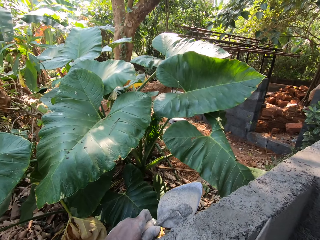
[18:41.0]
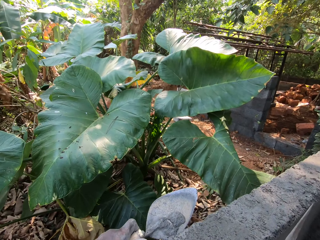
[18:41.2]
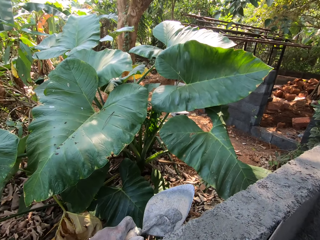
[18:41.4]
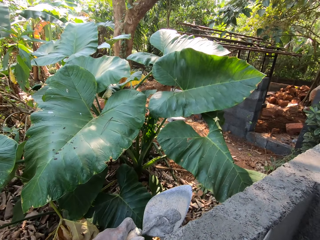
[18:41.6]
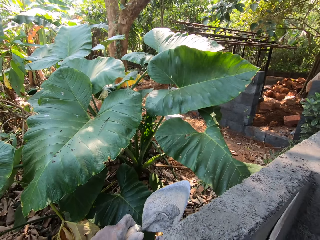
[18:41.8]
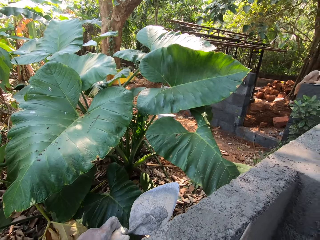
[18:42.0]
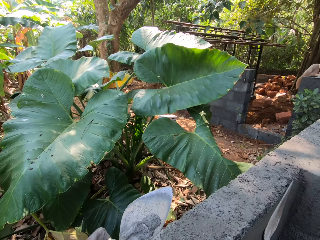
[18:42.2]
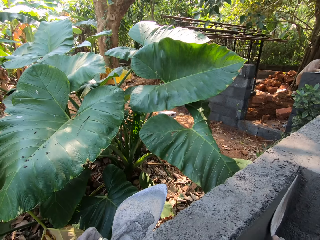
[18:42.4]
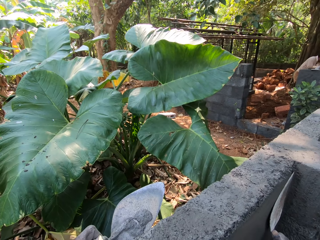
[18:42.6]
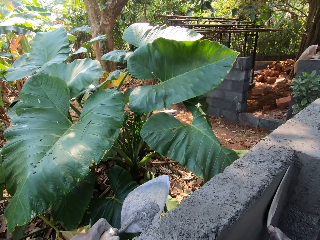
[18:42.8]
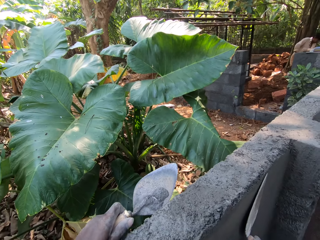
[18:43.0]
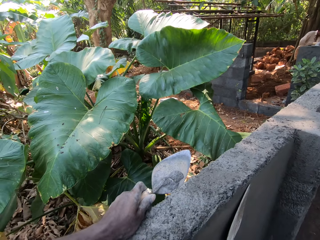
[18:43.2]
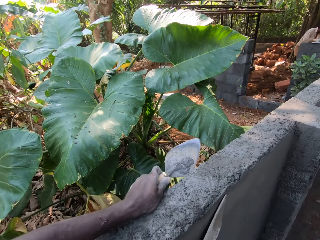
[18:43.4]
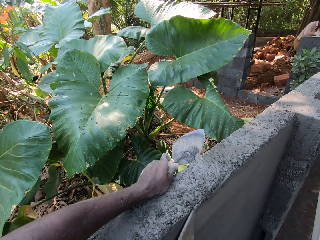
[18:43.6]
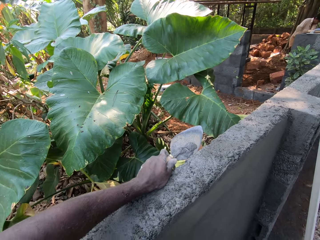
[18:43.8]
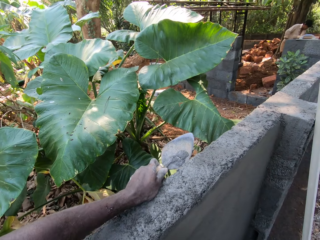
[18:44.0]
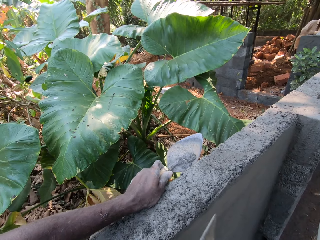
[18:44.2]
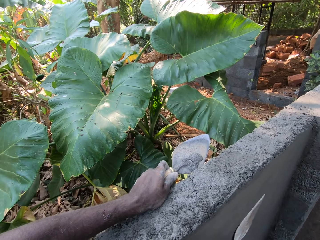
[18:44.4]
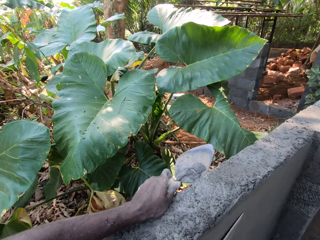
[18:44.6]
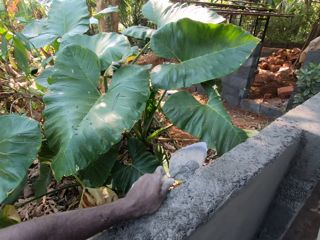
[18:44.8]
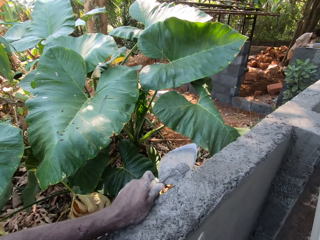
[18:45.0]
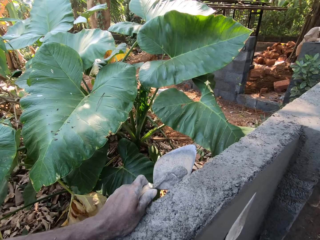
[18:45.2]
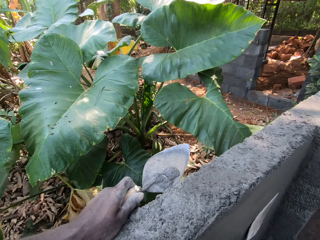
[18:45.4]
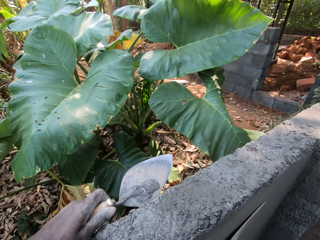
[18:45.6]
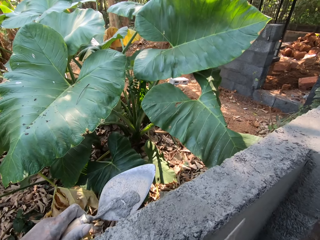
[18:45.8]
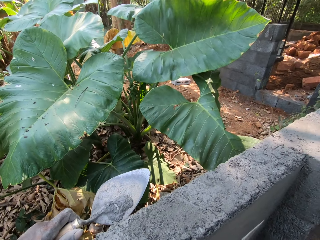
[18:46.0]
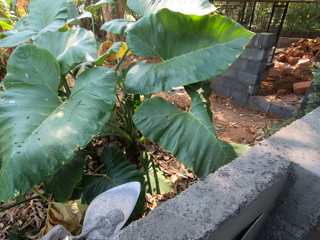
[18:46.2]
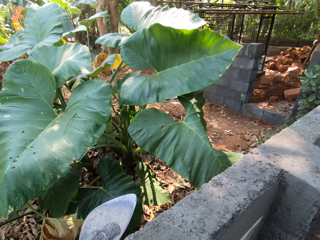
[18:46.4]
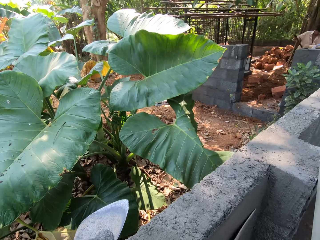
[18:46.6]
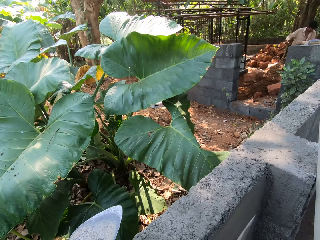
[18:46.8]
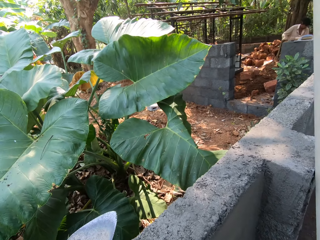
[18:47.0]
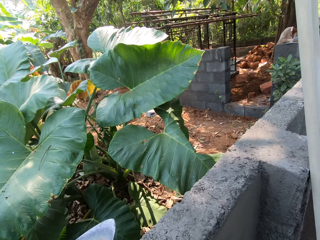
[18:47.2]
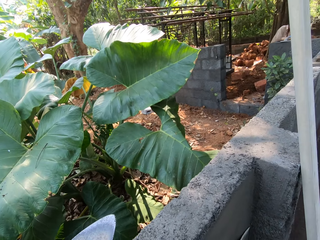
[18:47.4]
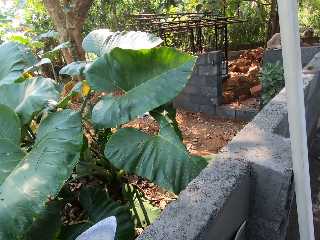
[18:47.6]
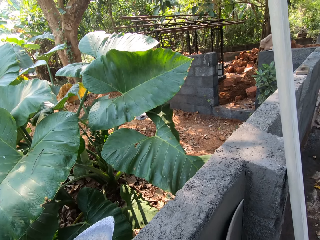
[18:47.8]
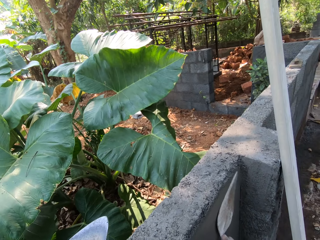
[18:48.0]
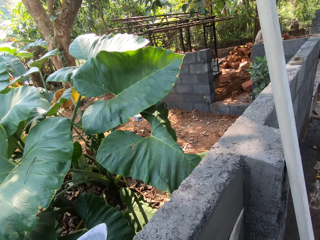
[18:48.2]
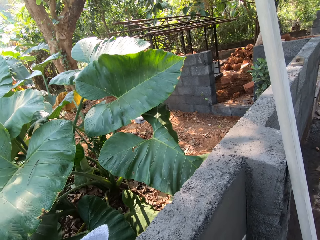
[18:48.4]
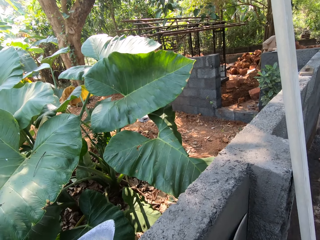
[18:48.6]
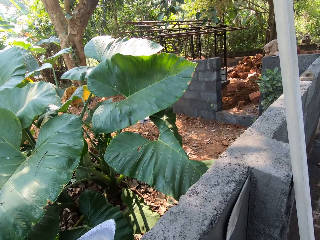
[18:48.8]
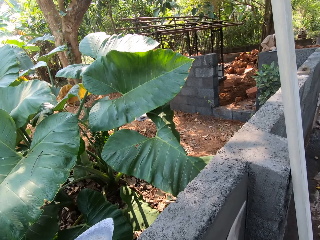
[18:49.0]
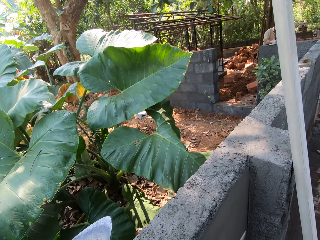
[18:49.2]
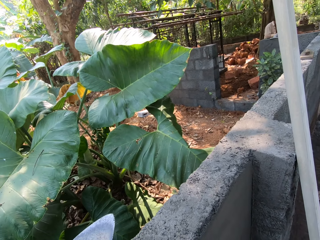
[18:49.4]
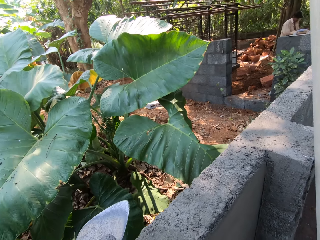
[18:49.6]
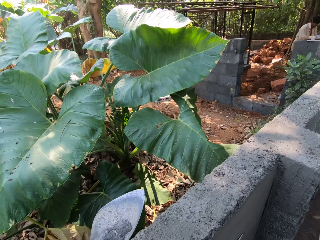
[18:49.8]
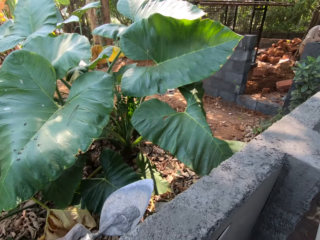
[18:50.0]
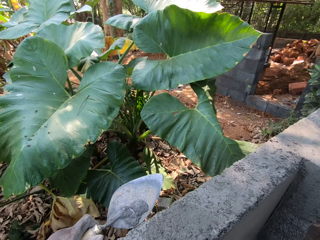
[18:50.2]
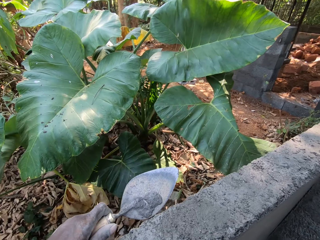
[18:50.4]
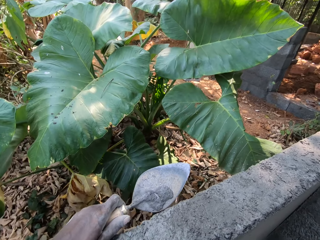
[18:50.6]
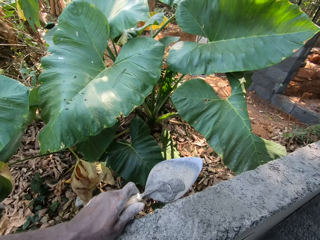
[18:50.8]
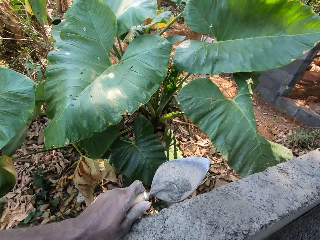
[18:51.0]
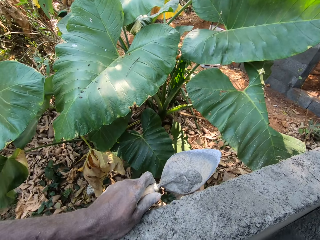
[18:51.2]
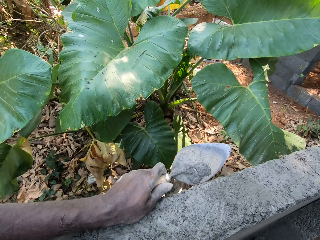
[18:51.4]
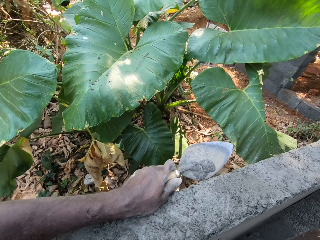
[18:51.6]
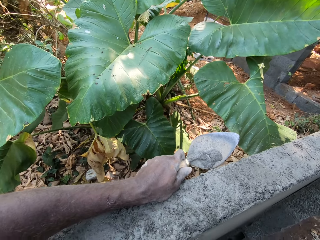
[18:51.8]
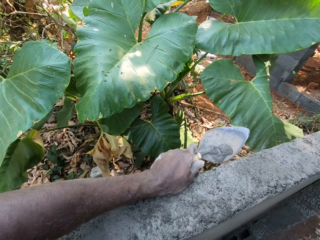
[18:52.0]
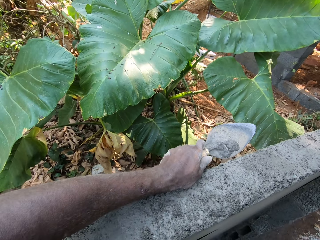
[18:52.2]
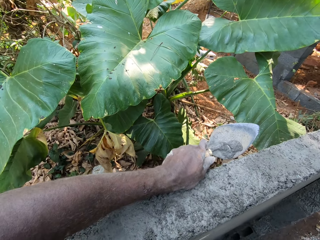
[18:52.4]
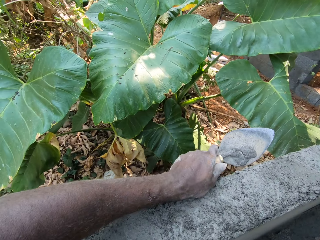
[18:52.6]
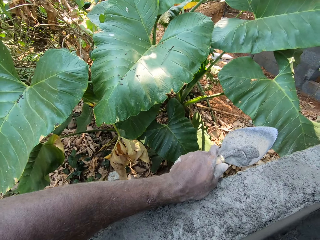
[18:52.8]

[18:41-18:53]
The man interacts with the camera wearer.

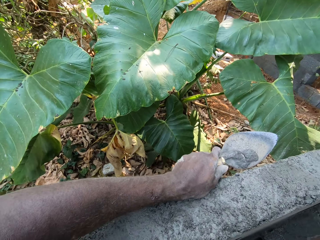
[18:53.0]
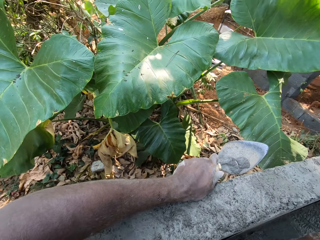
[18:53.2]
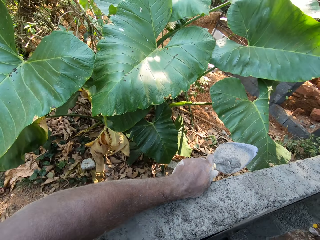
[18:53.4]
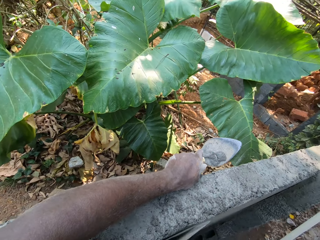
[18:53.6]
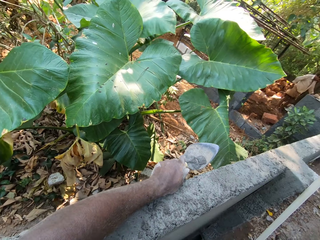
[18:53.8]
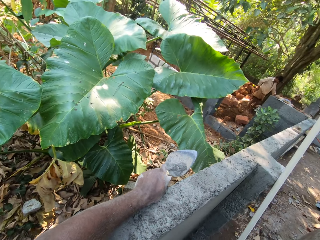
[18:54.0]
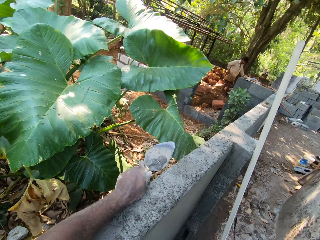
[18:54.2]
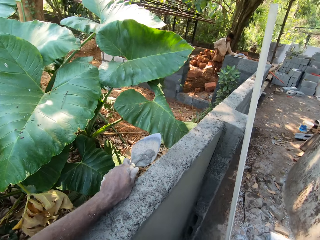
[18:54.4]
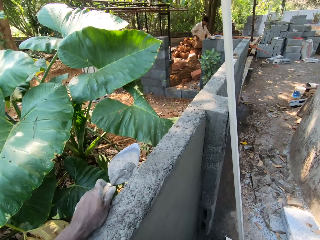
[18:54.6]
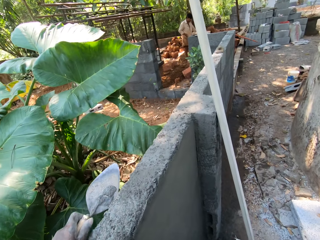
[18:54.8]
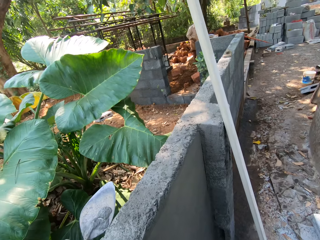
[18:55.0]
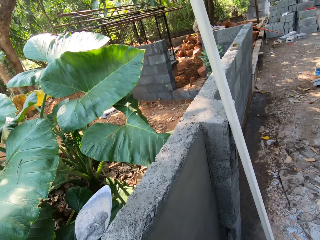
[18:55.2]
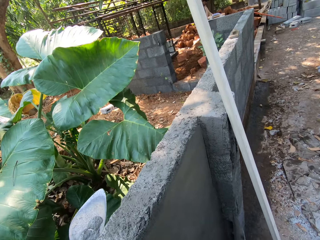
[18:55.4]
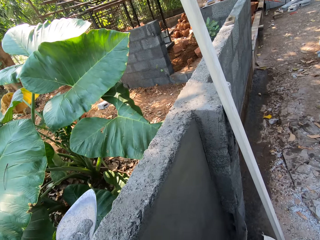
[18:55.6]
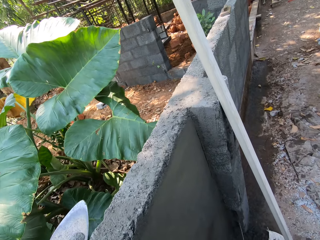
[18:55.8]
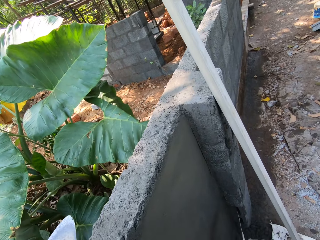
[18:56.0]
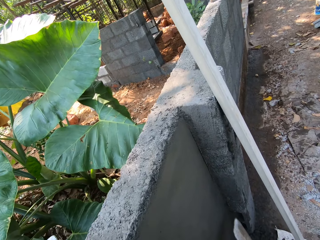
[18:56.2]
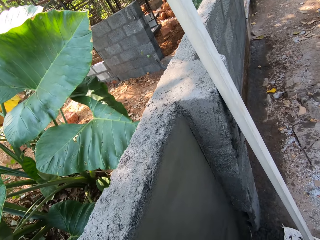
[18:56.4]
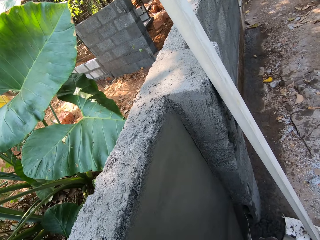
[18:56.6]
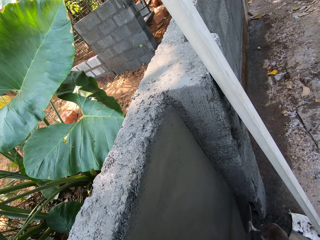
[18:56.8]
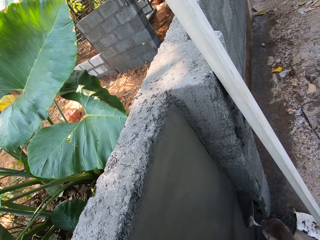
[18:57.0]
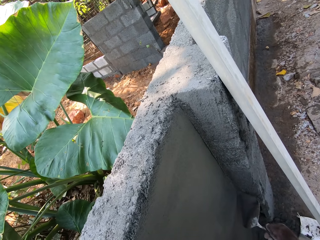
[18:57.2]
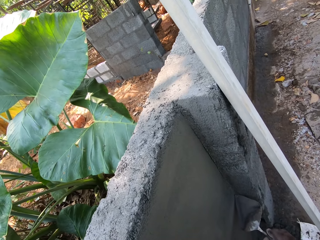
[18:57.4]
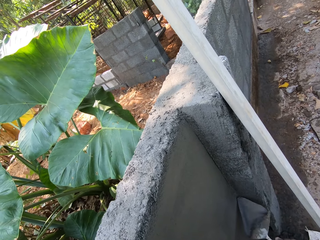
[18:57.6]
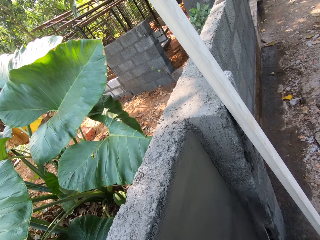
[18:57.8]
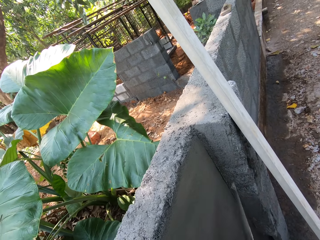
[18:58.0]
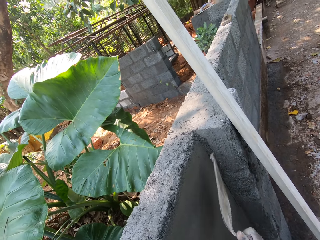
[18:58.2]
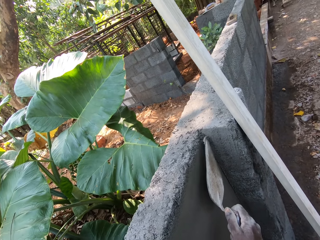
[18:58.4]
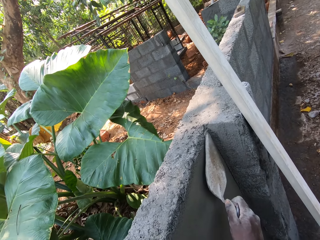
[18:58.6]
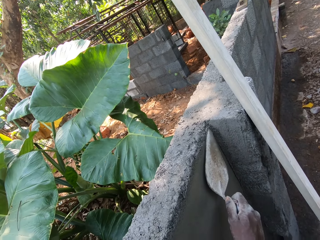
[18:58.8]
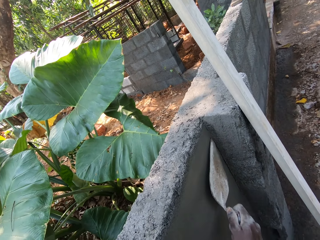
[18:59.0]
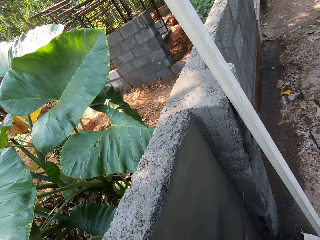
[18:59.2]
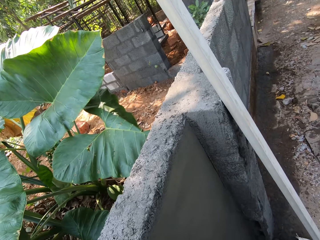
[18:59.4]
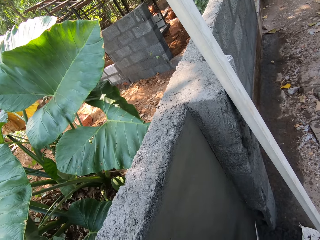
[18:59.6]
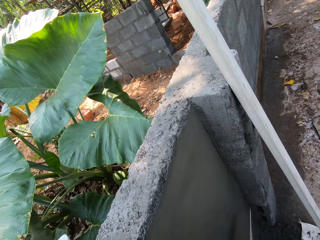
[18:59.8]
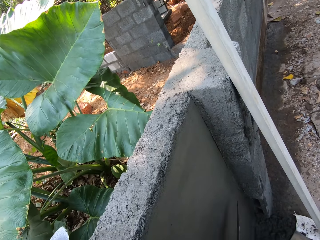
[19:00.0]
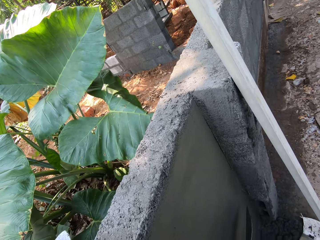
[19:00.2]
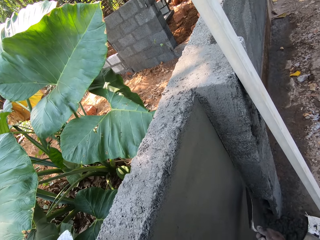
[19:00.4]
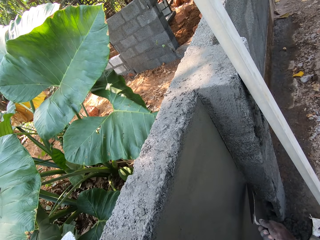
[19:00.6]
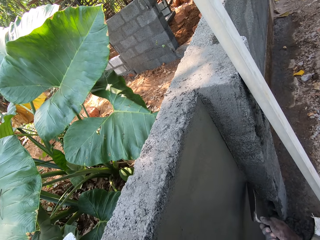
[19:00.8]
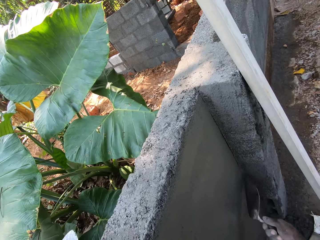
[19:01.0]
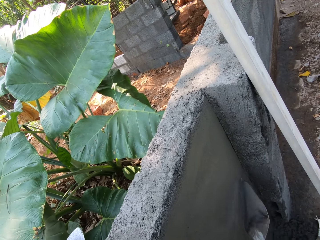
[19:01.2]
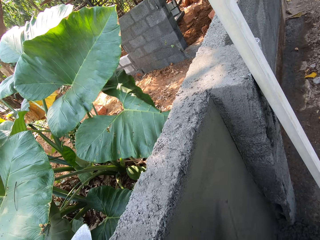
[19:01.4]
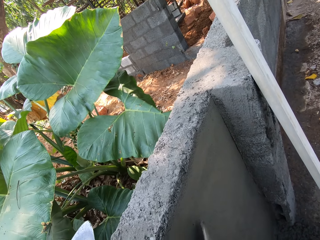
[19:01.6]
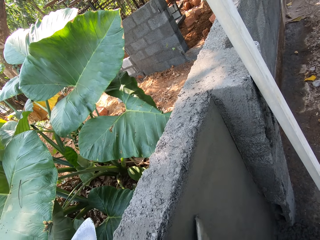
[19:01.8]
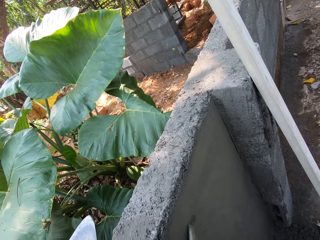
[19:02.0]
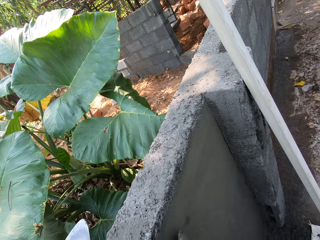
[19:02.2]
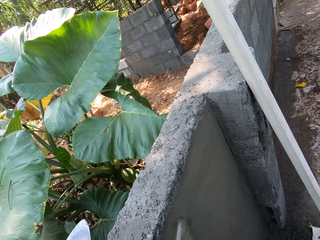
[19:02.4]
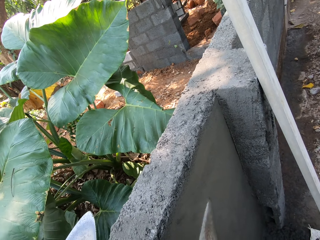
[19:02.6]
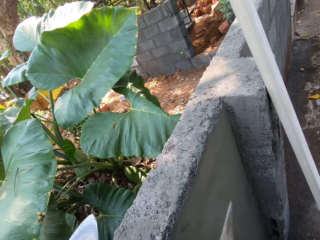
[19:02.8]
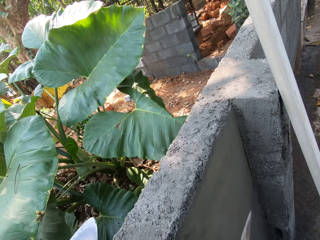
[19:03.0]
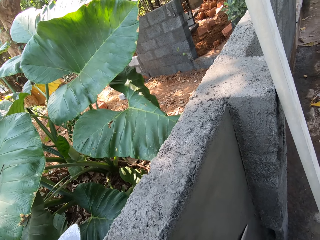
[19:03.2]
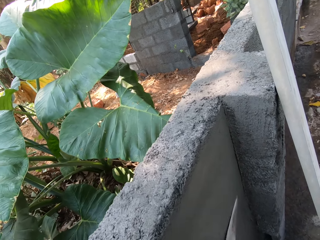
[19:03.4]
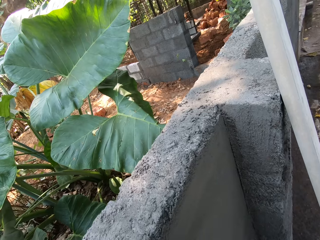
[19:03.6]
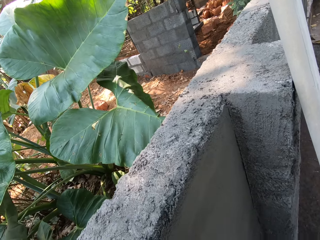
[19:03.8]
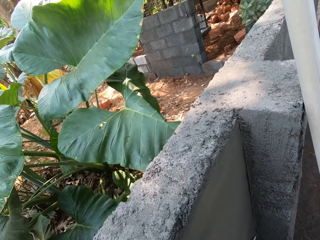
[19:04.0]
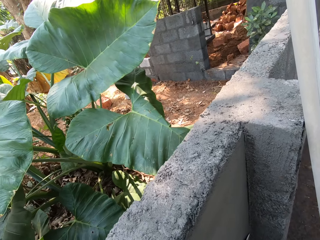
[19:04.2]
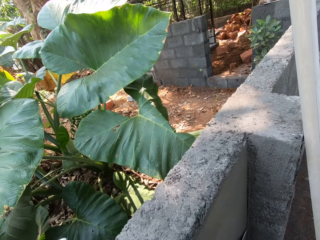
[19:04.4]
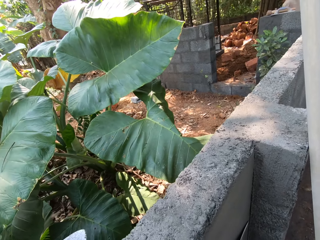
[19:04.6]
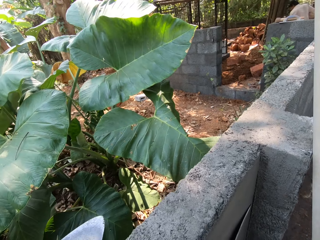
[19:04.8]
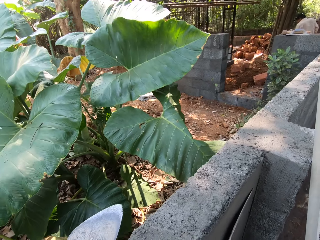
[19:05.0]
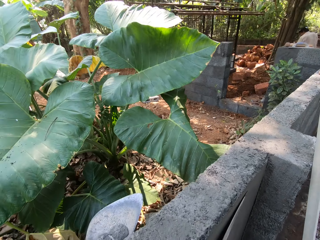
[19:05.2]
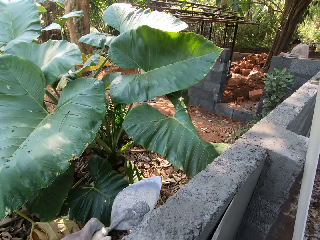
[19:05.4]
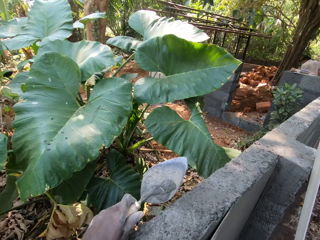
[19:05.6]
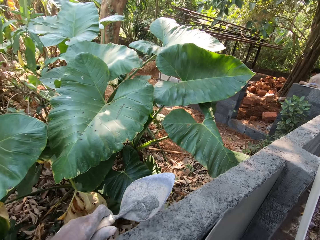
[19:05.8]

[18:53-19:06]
The camera wearer scoops mortar from the wall with the trowel in his right hand. He plasters the wall with the trowel in his right hand. He scoops the mortar from the wall with the trowel in his right hand. He plasters the wall with the trowel in his right hand. He smoothens the mortar on the wall with the trowel in his right hand.
